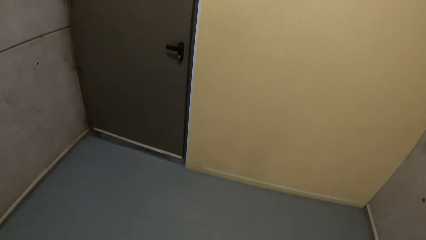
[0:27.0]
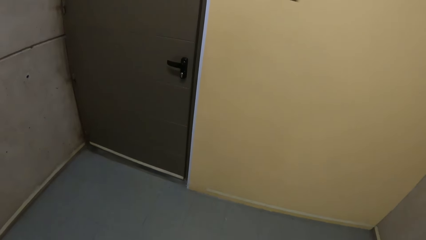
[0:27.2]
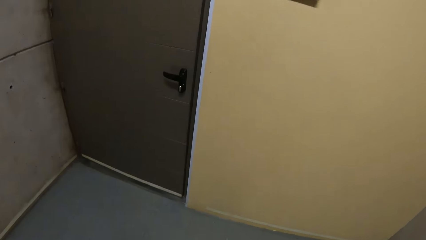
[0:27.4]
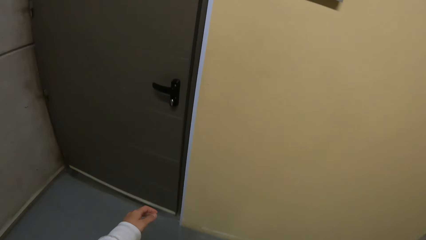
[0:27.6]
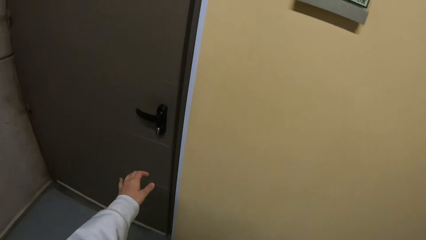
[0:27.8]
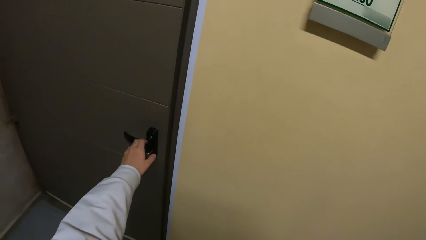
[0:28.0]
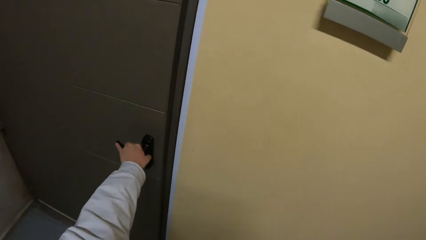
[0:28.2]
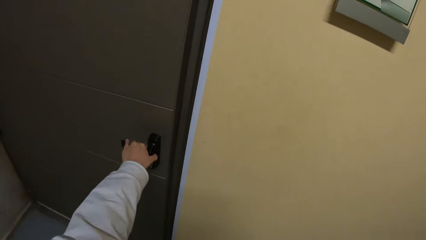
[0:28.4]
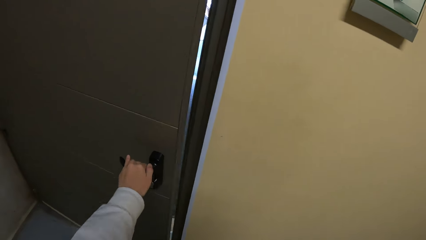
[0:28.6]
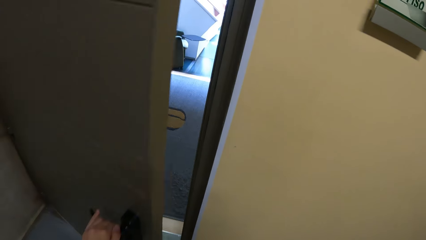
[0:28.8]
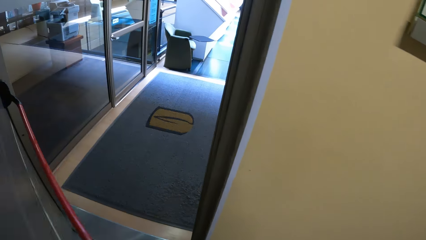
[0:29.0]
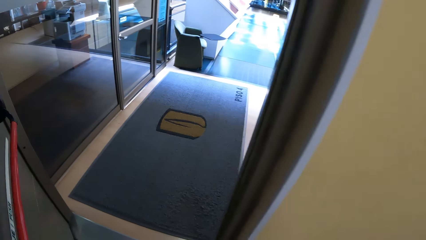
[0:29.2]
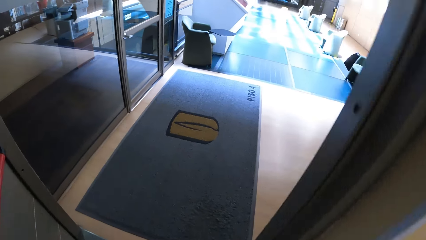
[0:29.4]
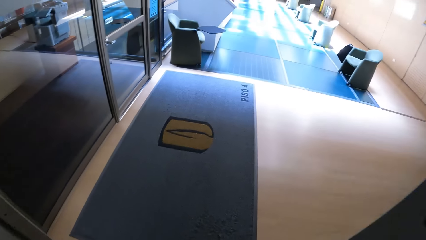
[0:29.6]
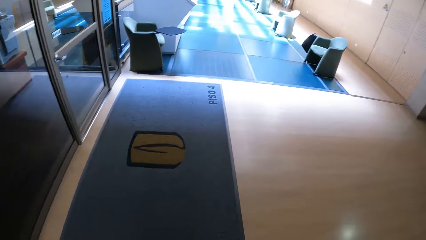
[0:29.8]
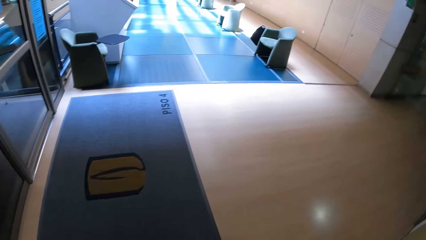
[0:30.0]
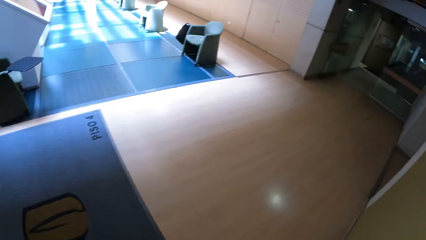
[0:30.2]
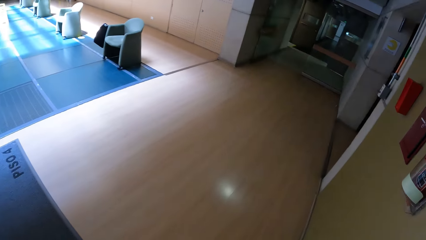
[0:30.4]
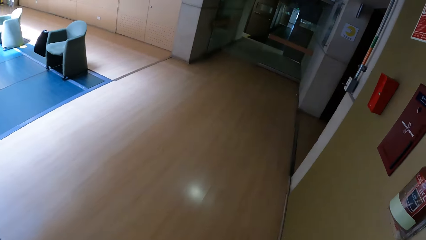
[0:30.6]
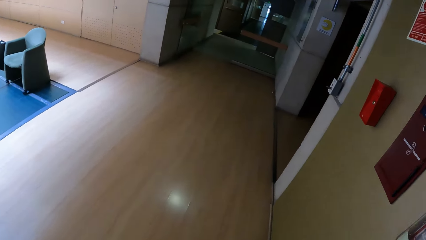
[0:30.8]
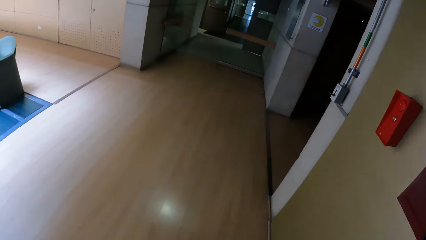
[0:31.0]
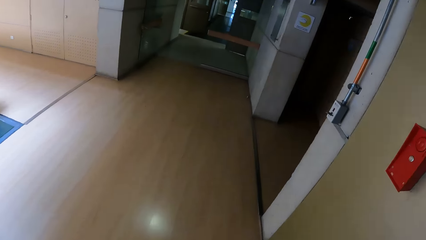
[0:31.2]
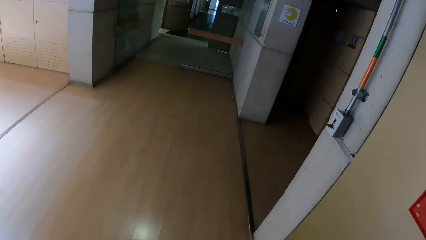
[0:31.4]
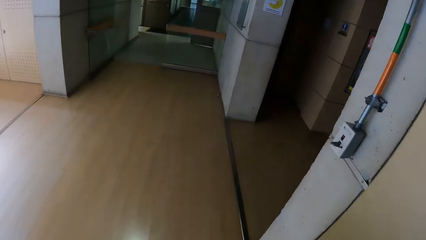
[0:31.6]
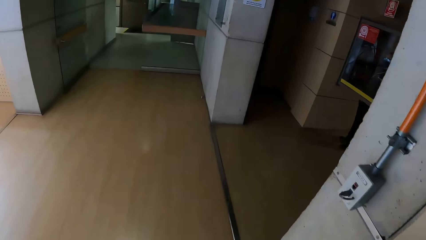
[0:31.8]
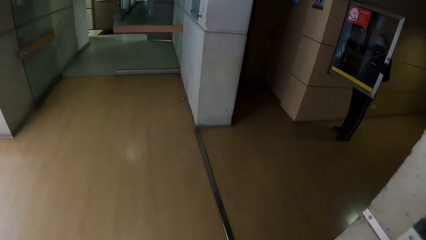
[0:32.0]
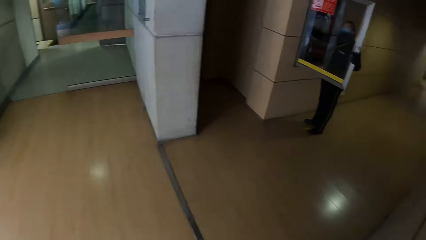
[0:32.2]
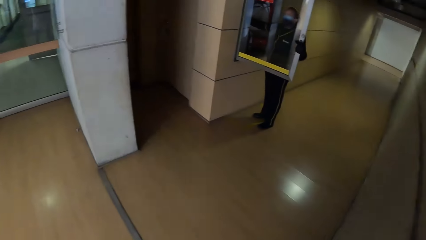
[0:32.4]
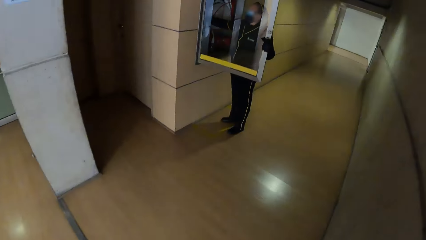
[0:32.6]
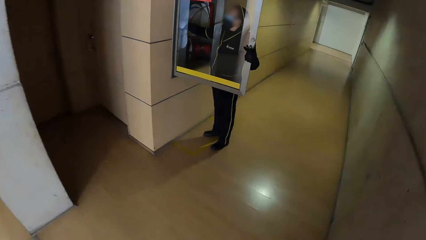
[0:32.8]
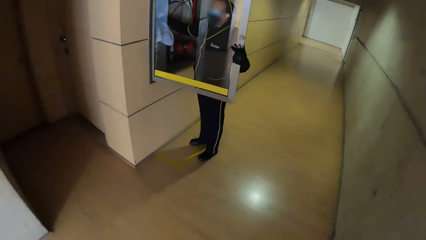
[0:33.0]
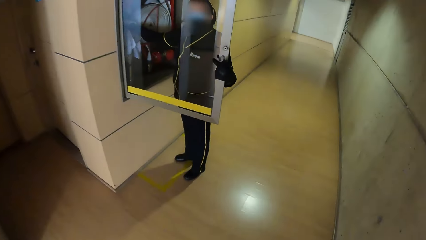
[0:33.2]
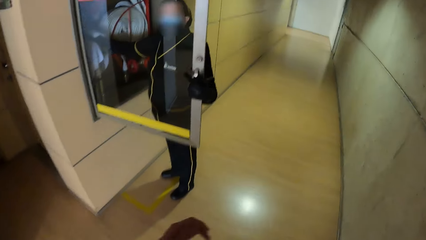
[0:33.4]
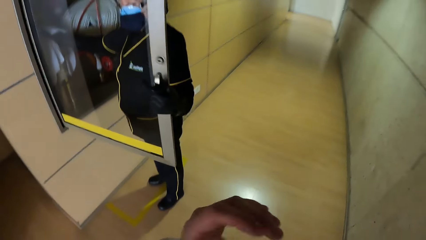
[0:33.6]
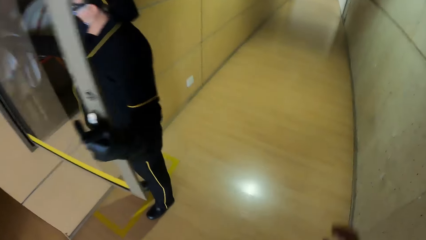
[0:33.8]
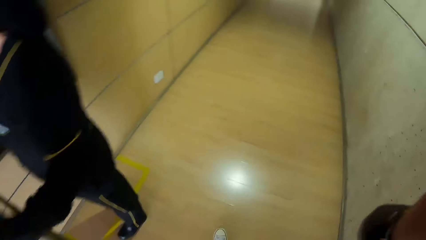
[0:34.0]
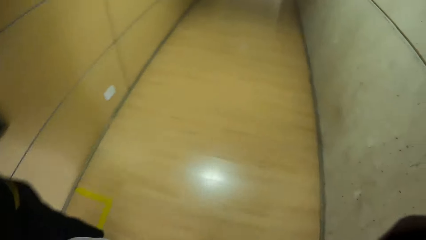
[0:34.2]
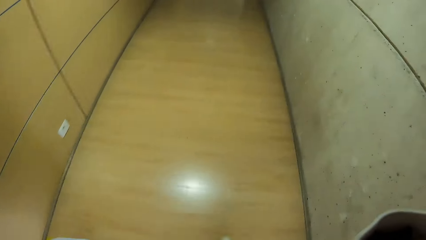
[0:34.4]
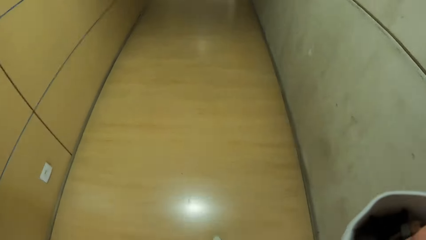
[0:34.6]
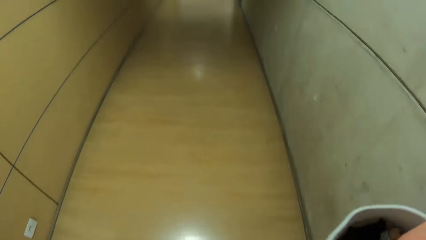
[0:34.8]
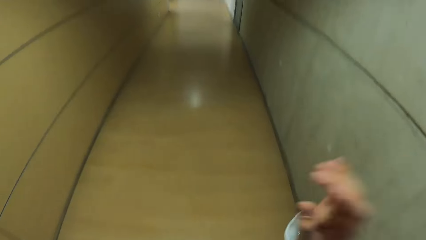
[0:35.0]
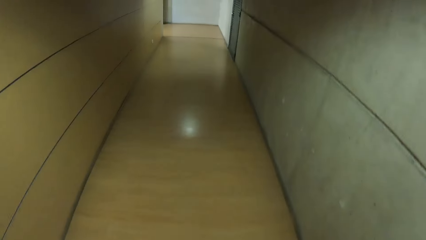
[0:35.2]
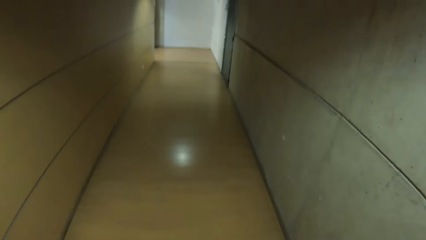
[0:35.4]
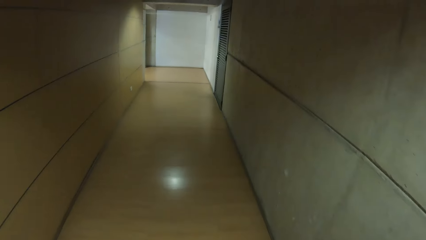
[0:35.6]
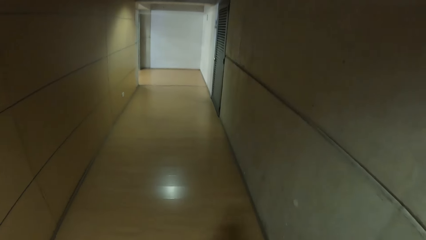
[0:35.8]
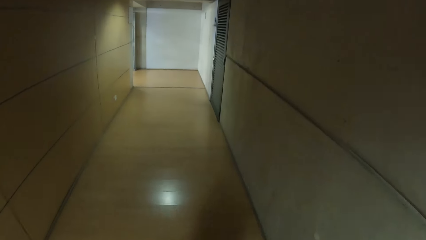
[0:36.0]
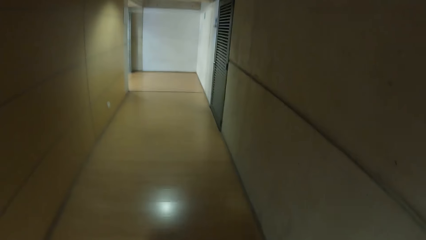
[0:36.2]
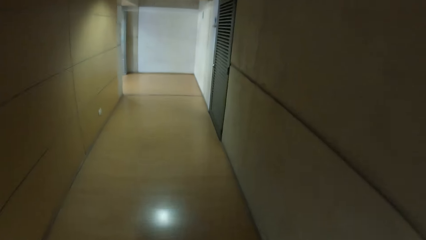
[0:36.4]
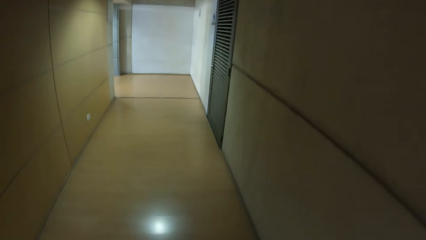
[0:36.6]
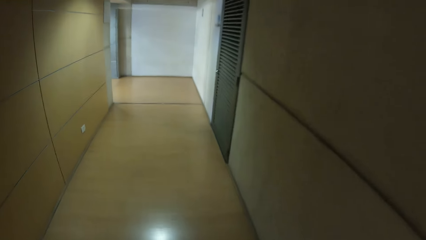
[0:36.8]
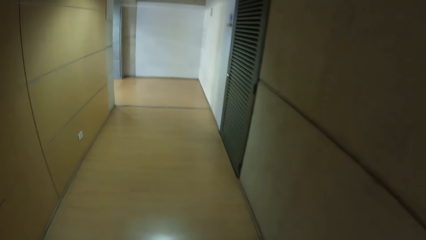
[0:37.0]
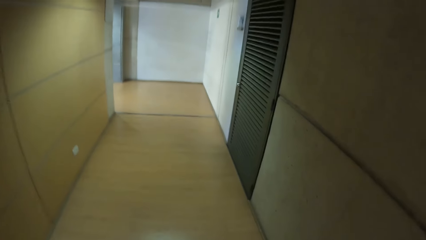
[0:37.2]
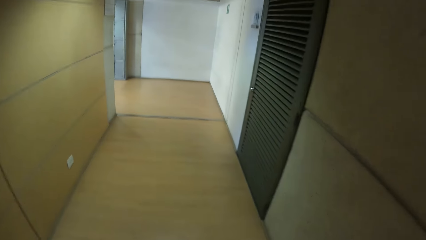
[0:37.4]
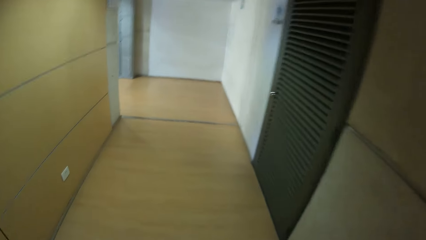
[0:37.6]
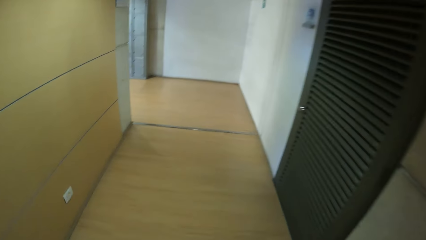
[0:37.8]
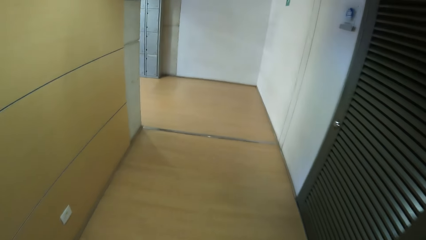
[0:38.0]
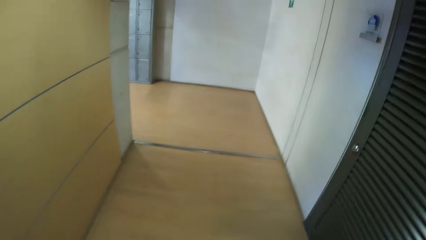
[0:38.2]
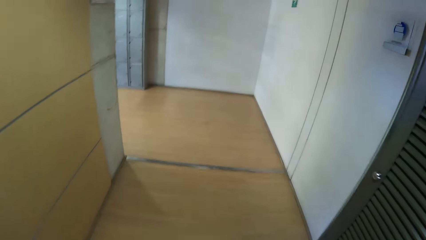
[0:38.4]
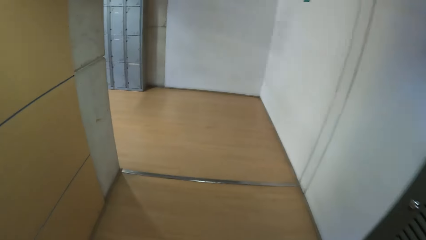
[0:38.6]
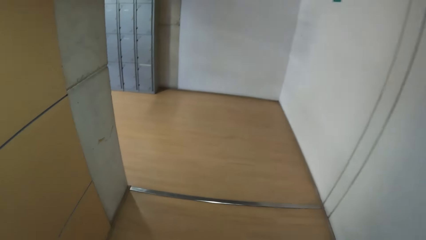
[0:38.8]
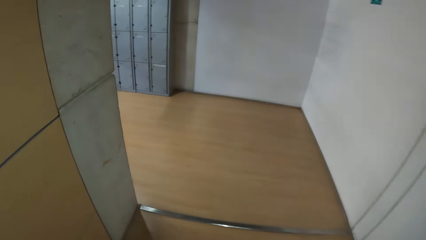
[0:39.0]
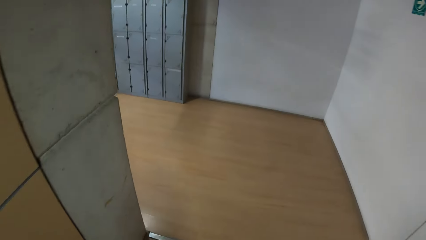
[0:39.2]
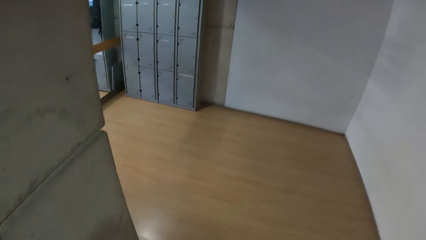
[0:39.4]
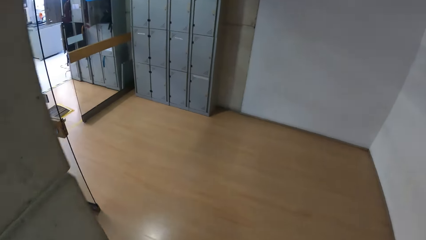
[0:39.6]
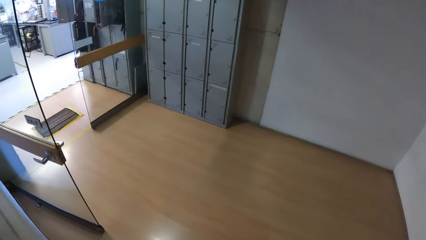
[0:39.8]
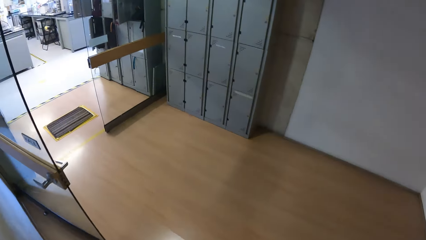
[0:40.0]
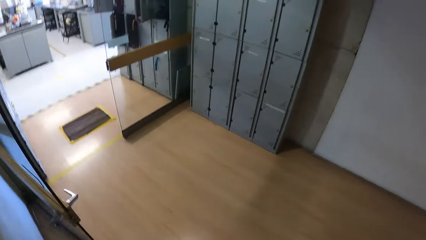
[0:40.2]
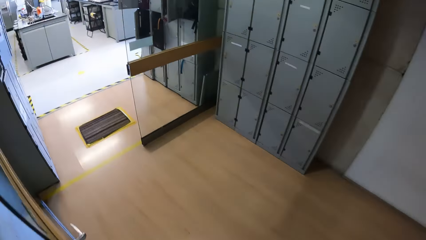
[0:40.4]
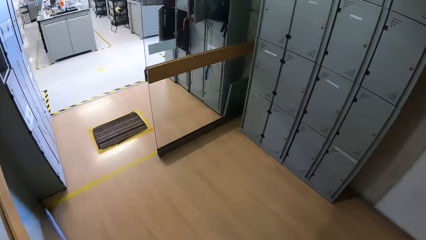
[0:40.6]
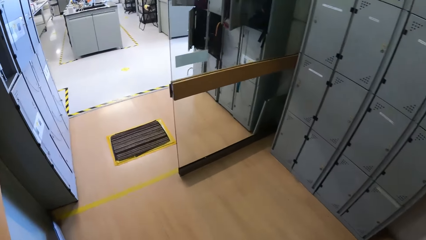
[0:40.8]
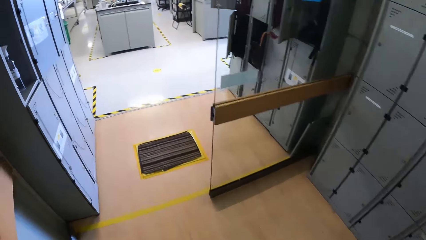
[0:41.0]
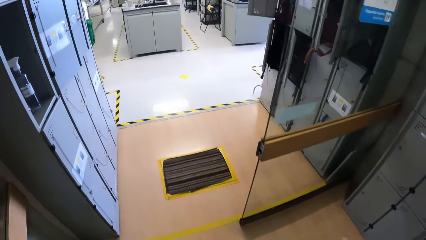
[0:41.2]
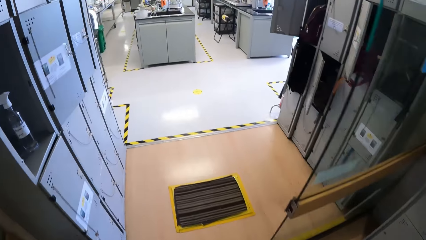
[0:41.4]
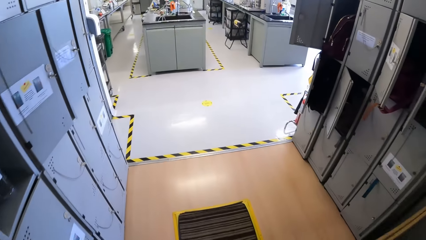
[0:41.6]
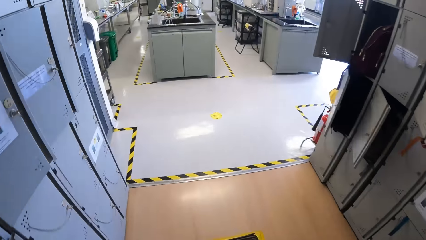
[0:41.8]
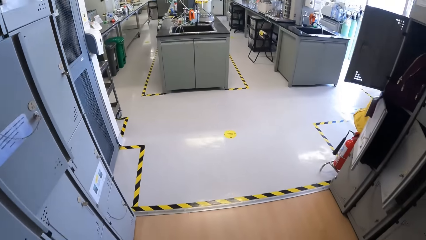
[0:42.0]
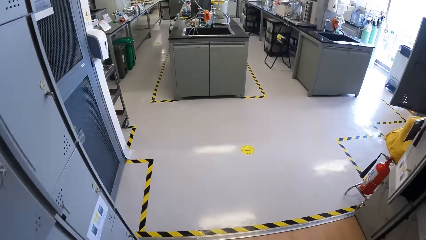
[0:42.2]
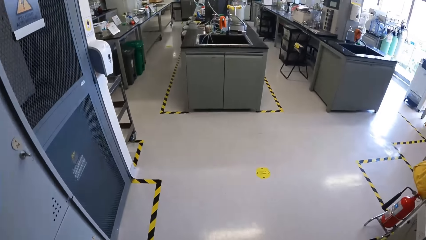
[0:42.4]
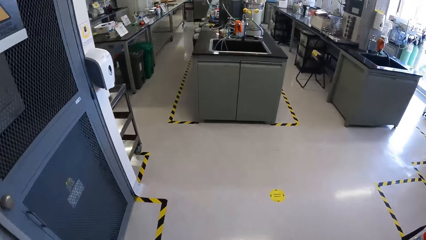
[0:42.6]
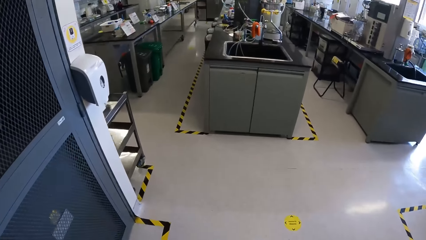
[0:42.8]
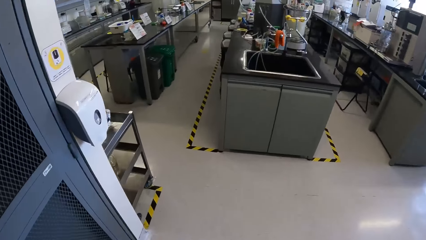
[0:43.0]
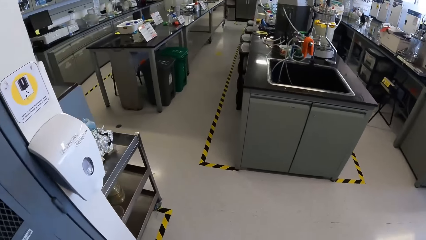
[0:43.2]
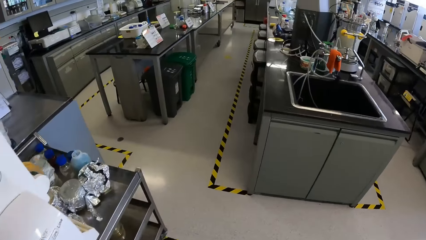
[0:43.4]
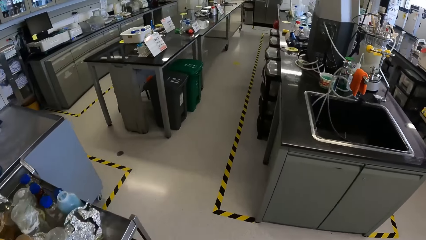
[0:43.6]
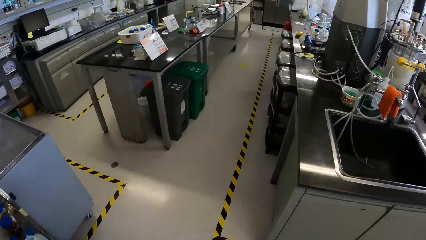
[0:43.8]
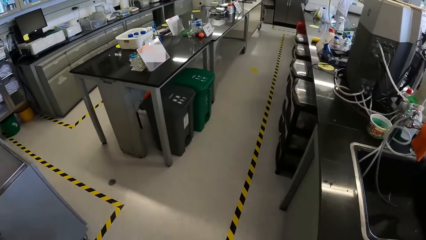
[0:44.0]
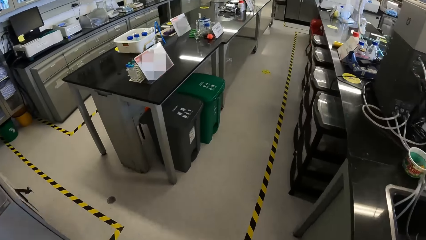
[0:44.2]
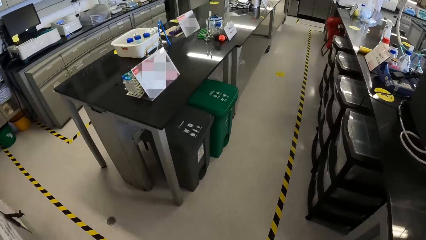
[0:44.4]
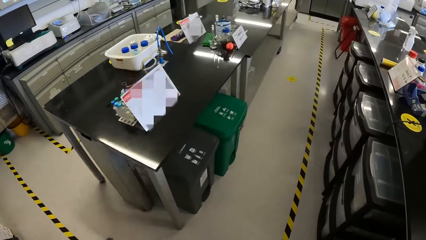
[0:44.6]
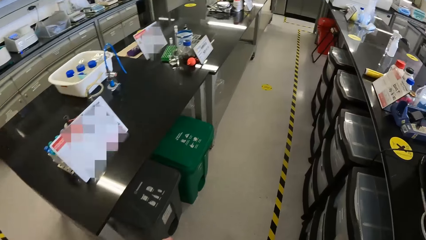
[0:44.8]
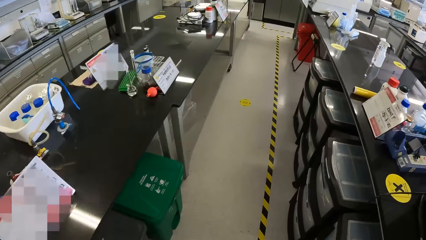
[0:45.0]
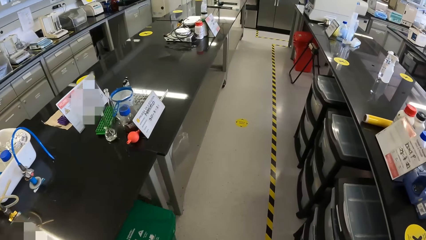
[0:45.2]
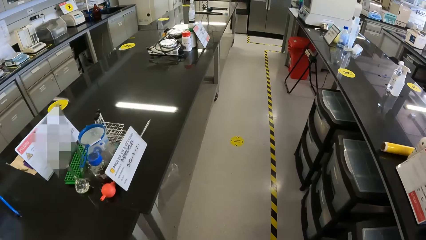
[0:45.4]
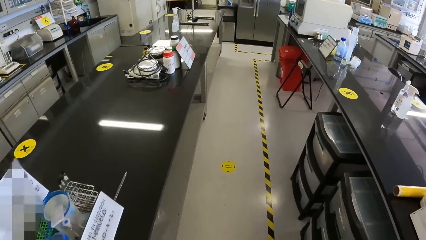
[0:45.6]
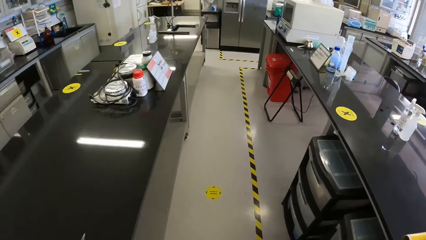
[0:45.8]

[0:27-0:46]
The camera wearer opens a door with his left hand. He walks around. He adjusts the camera. He walks around.
